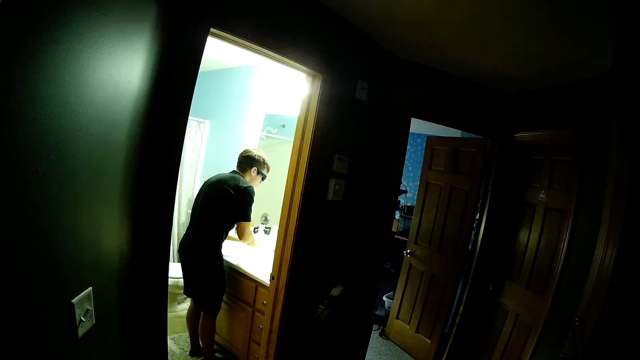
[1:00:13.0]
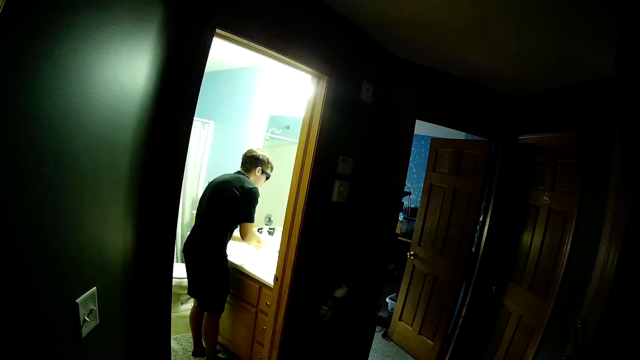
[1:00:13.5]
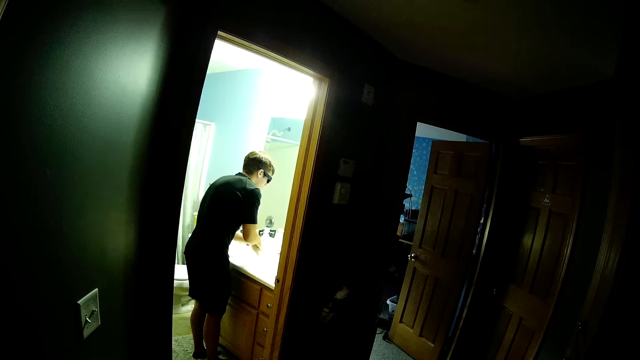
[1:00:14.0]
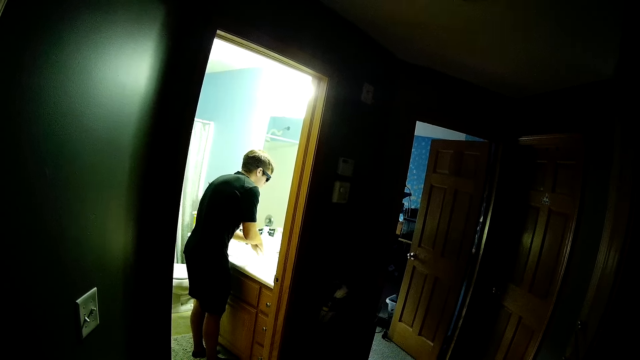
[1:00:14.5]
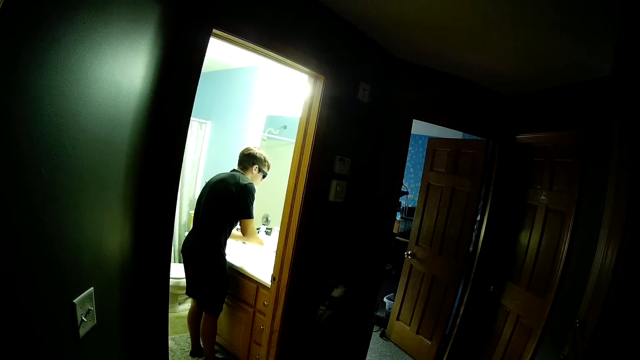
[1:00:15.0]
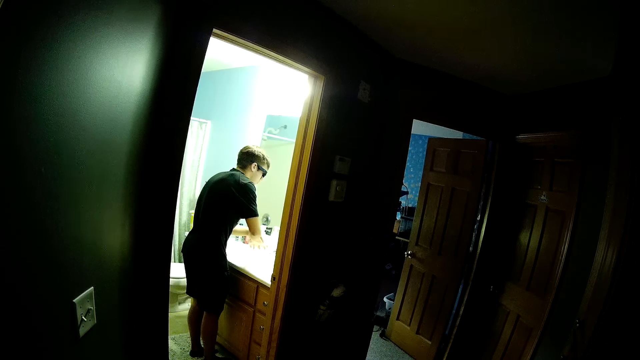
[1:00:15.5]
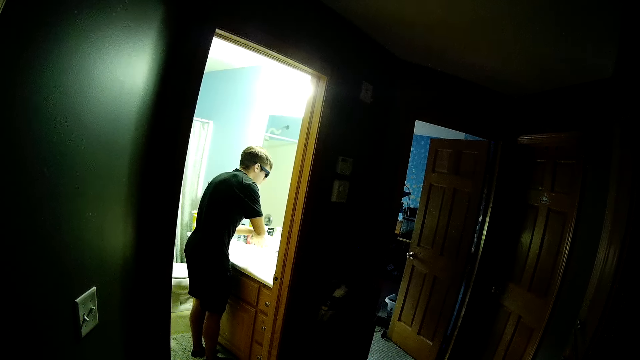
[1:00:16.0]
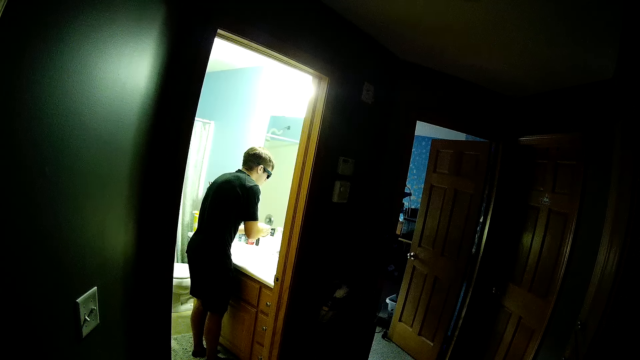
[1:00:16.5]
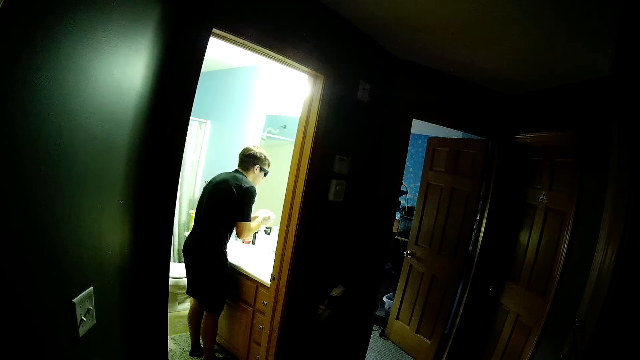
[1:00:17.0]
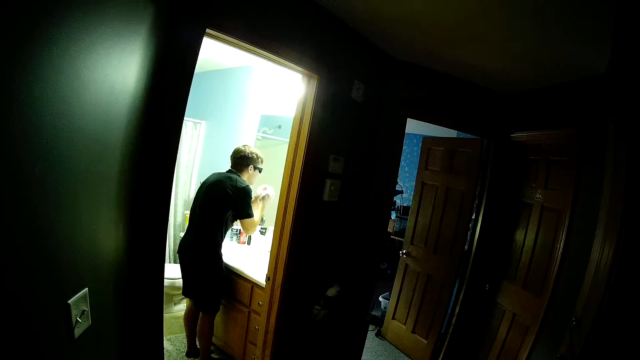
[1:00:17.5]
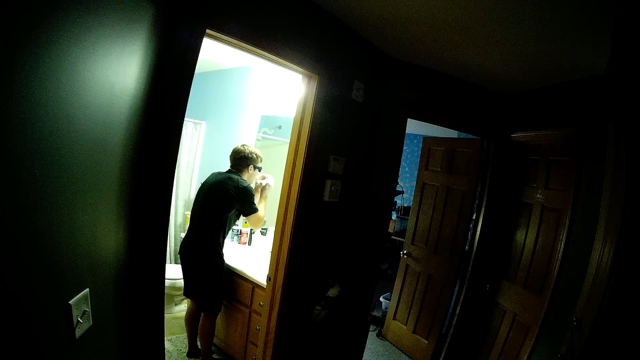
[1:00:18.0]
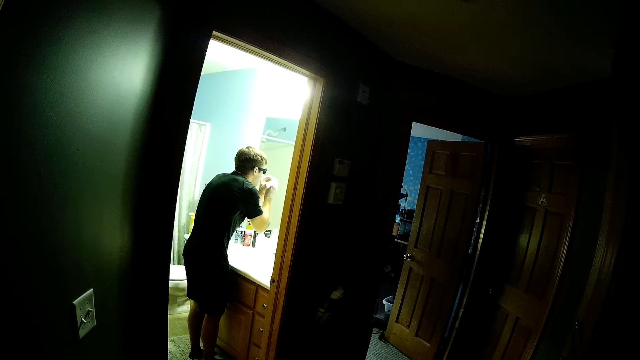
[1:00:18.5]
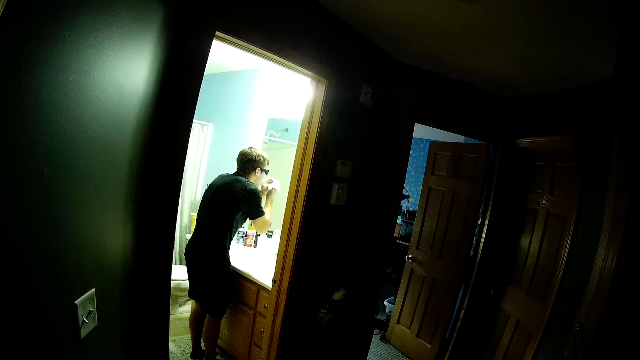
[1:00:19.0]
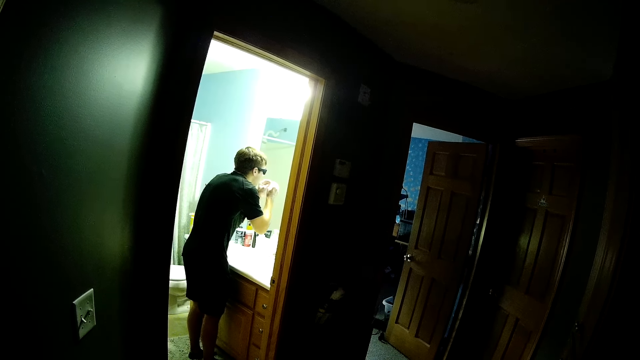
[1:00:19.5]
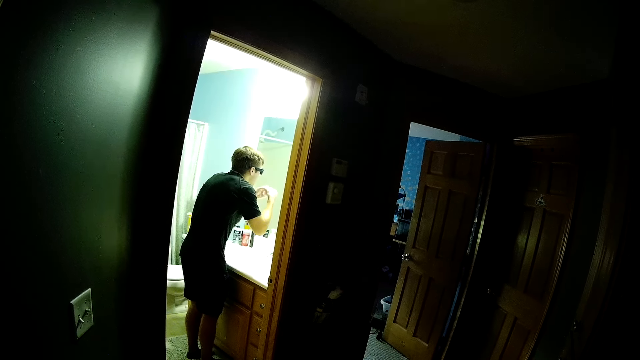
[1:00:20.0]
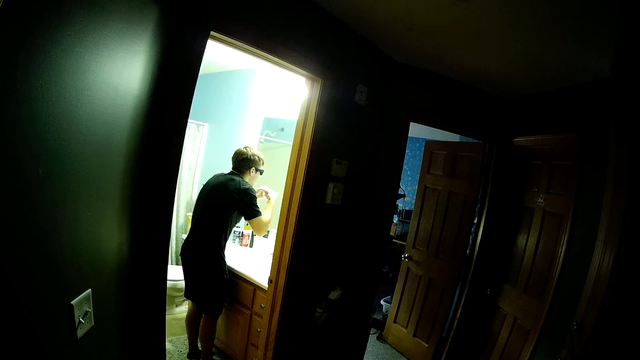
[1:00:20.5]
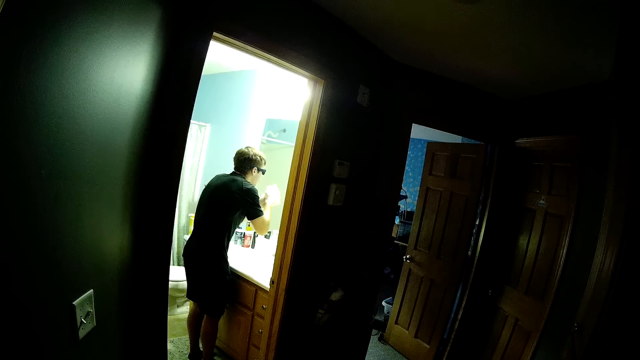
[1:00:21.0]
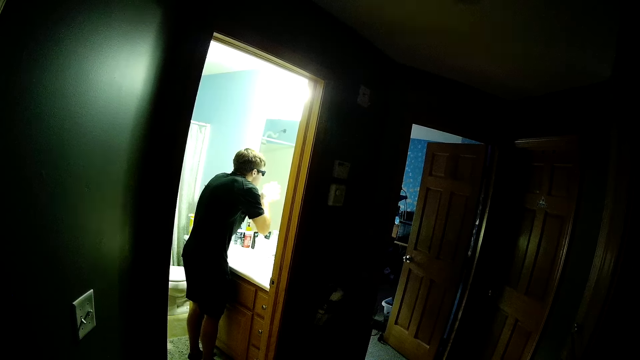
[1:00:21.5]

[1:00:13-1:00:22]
The camera wearer looks at a man.

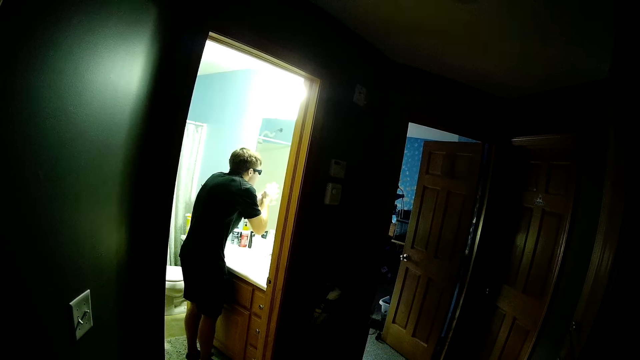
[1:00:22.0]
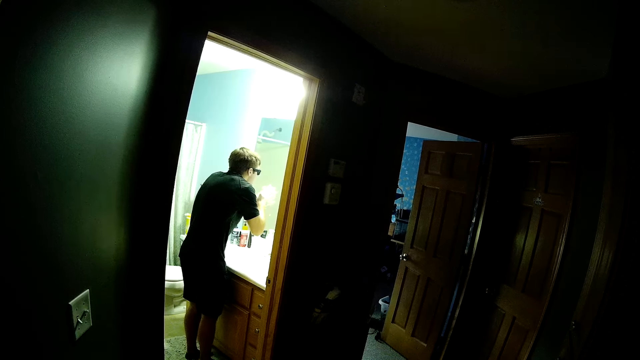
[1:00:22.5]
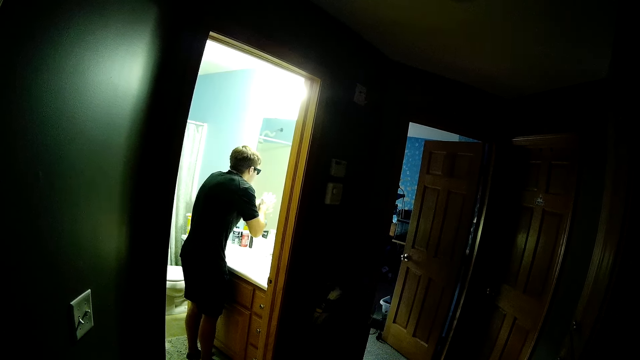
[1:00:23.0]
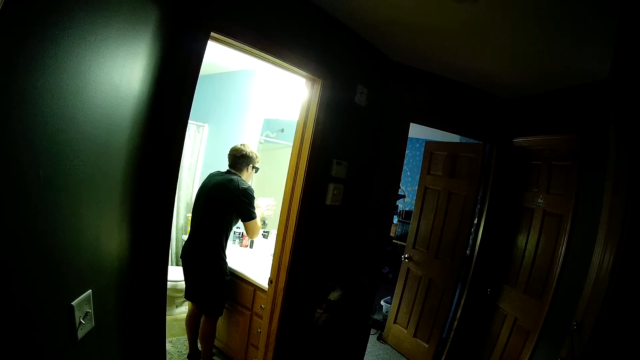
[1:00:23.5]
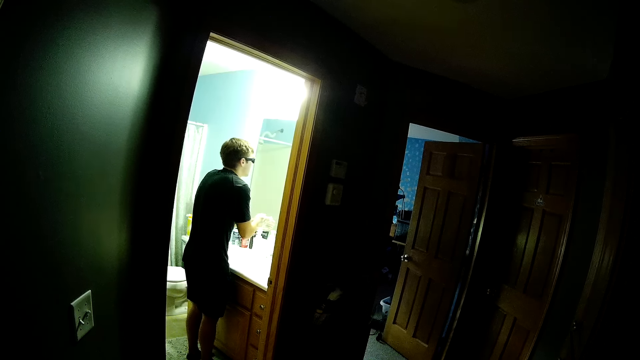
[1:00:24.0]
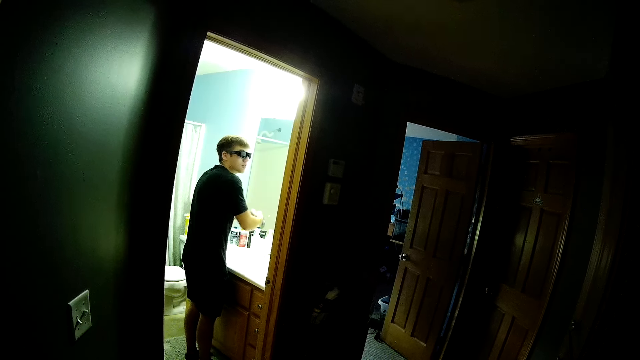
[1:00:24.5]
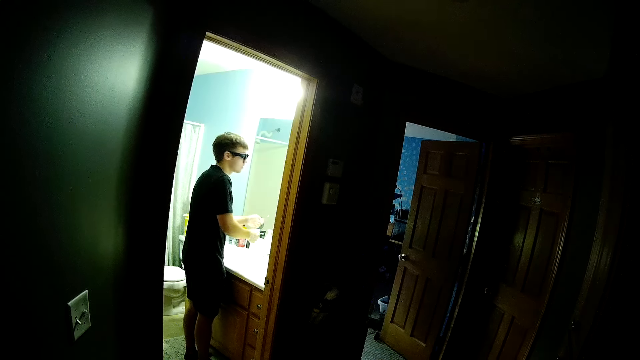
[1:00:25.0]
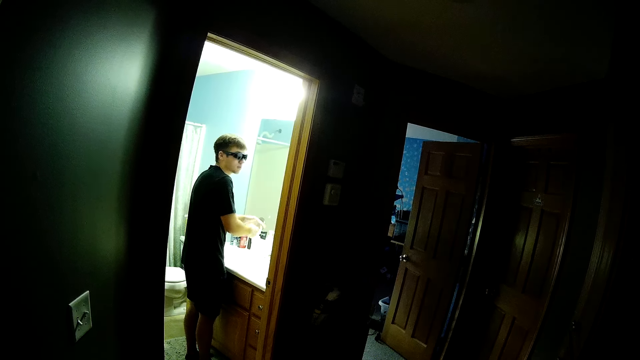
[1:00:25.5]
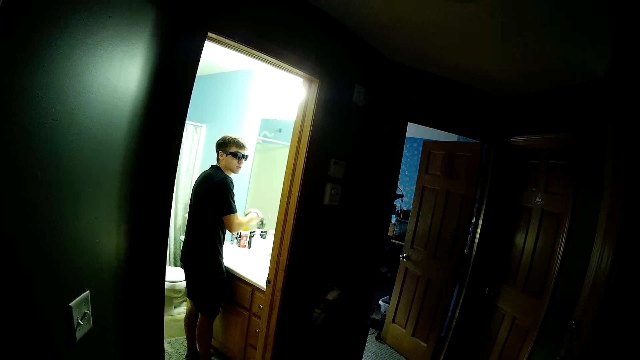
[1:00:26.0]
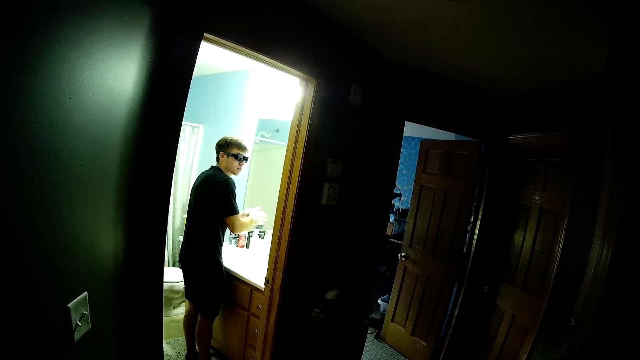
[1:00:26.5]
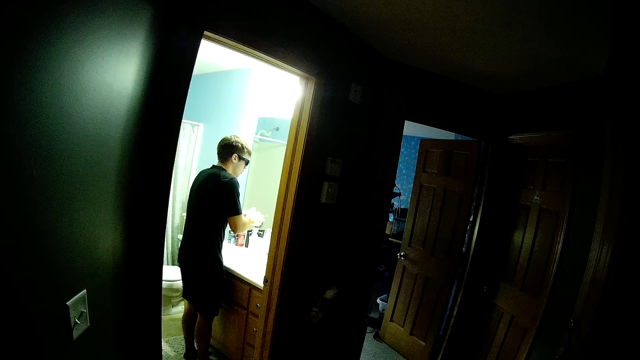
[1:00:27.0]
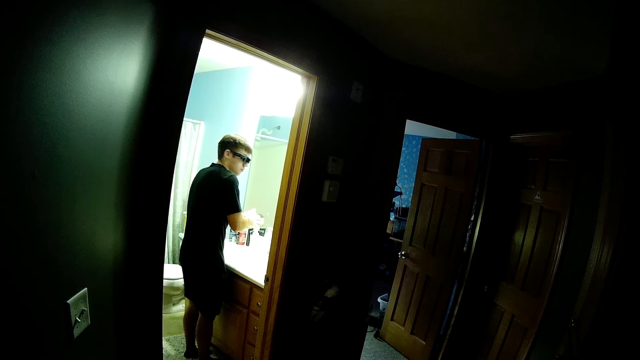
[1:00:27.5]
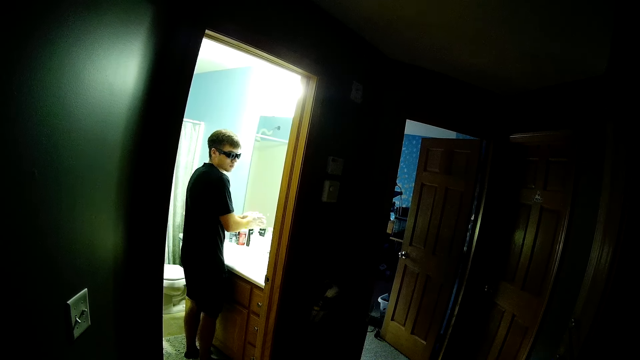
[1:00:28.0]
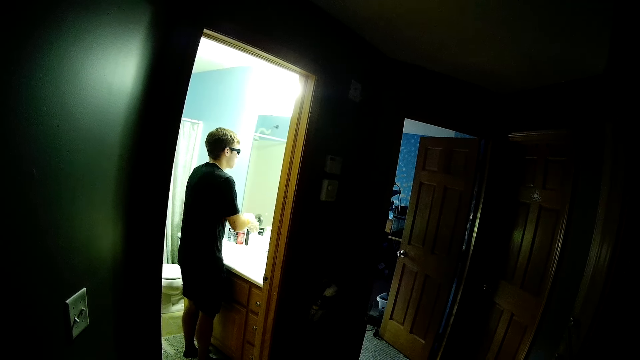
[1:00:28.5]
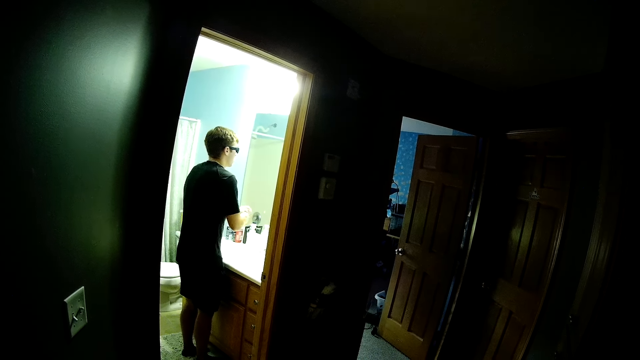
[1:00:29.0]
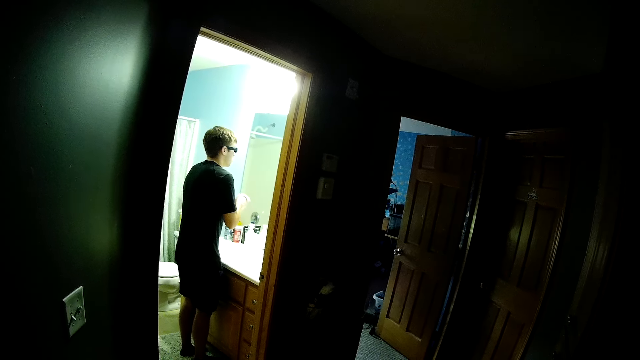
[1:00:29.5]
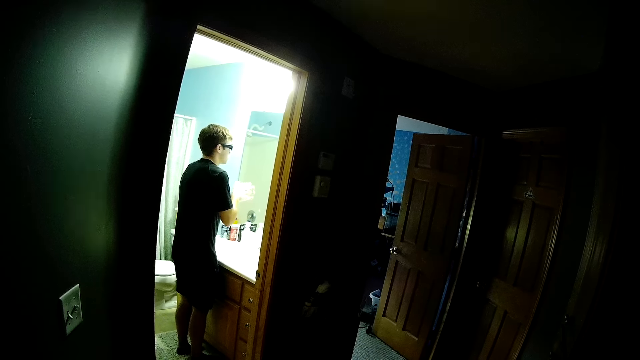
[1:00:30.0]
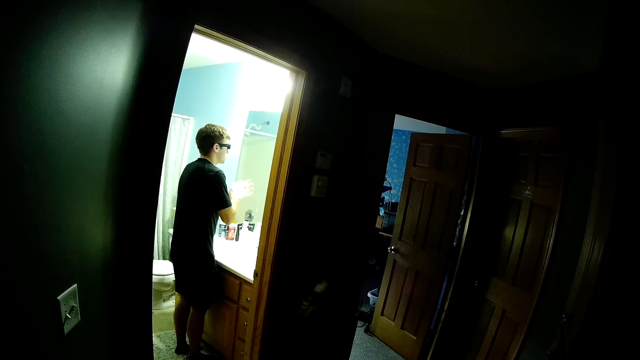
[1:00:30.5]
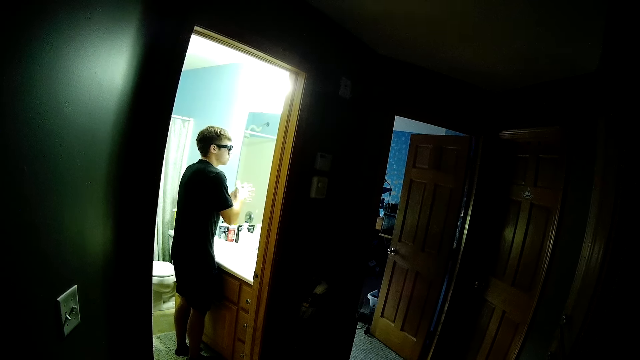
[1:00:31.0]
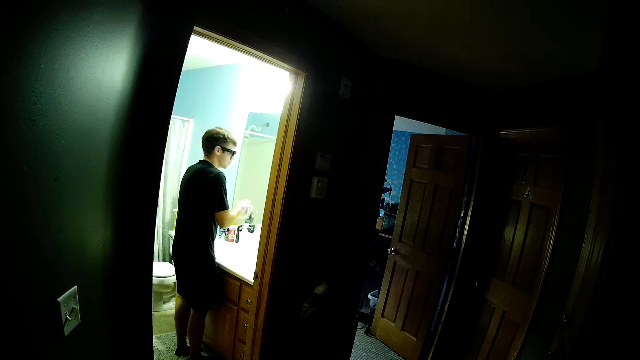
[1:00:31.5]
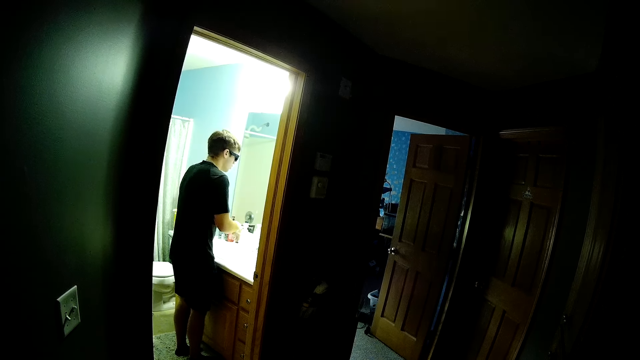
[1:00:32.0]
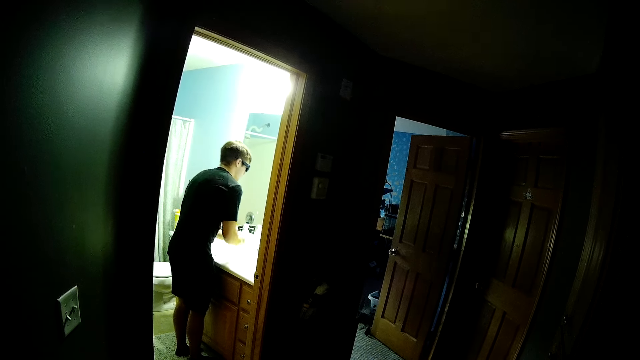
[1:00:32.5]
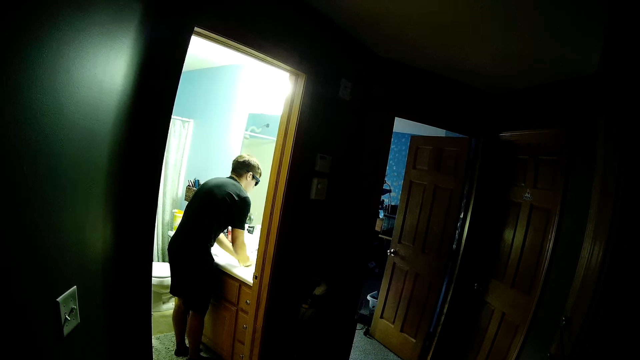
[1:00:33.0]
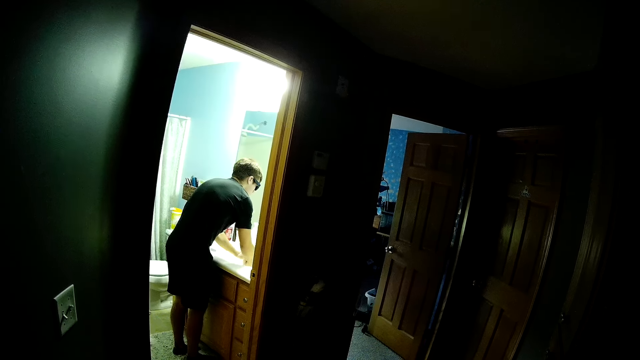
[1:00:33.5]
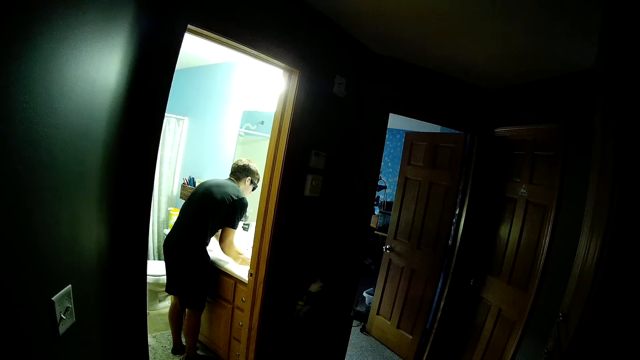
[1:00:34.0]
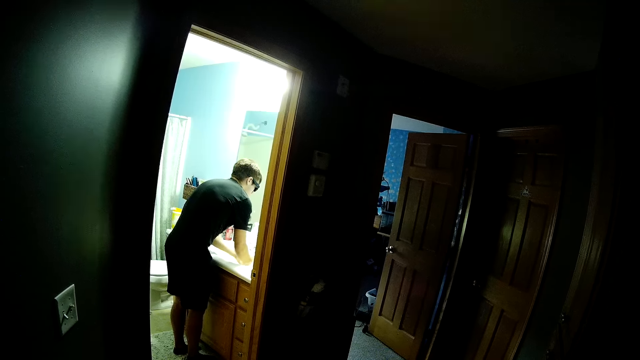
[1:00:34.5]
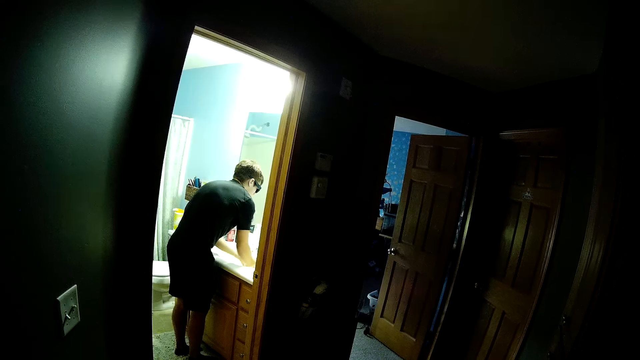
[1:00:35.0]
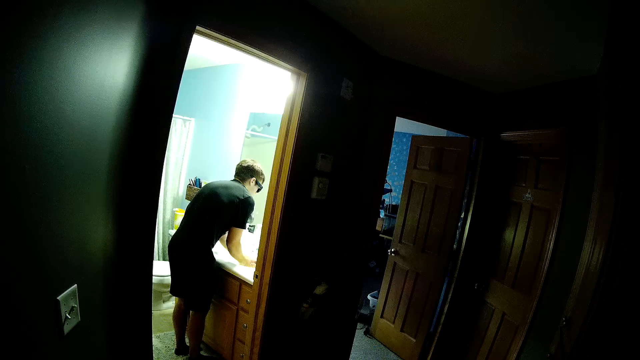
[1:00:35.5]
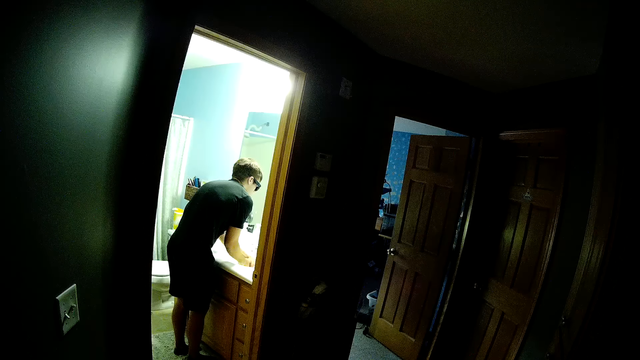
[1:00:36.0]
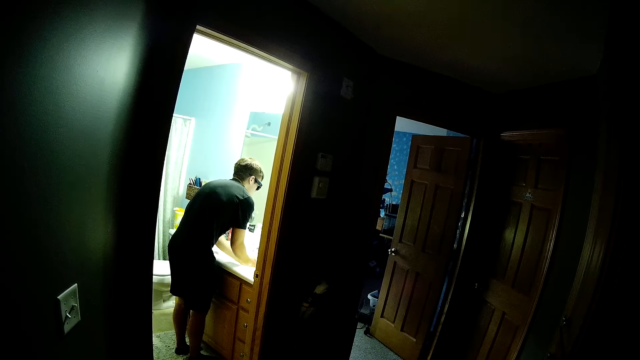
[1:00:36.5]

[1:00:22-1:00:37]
A man converses with the camera wearer. The camera wearer looks at the man.
